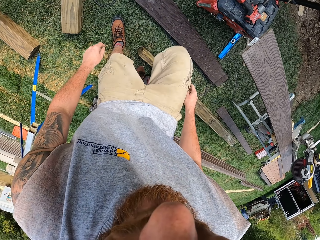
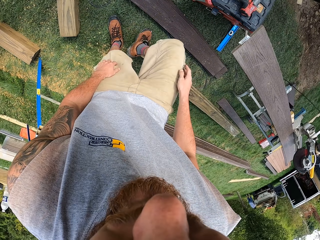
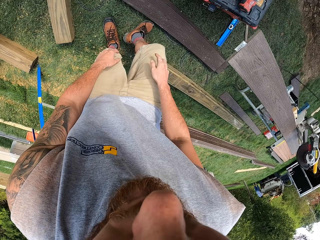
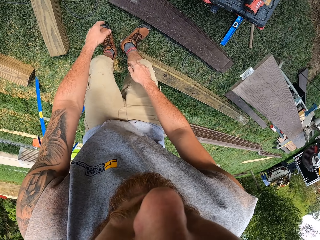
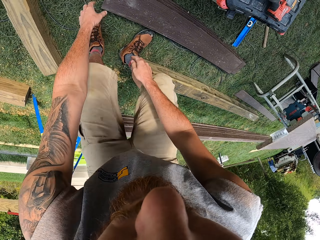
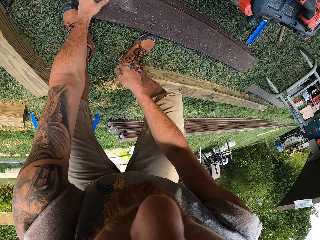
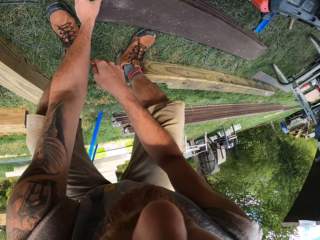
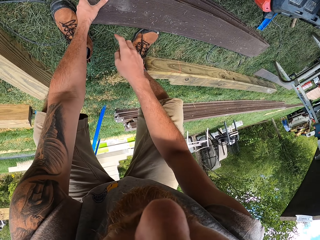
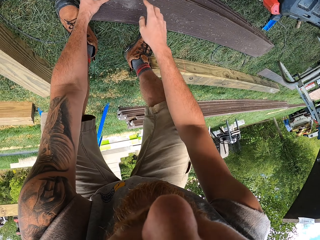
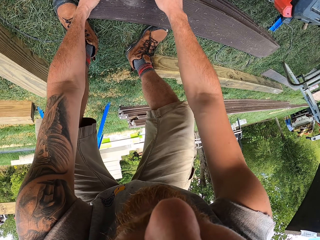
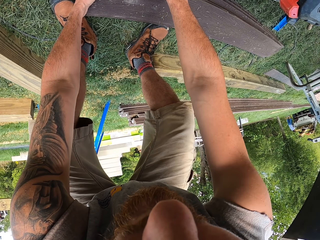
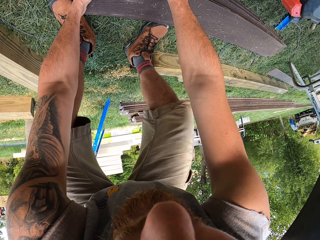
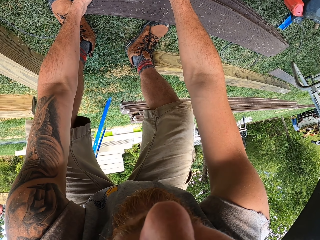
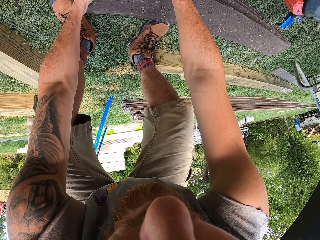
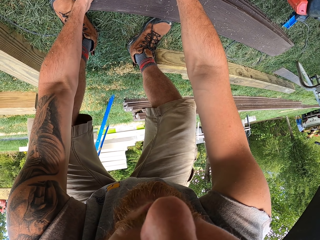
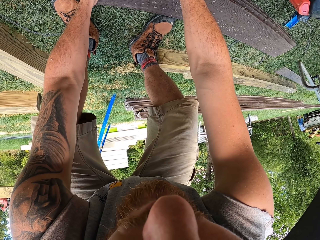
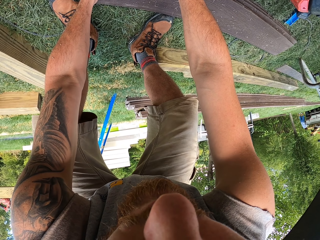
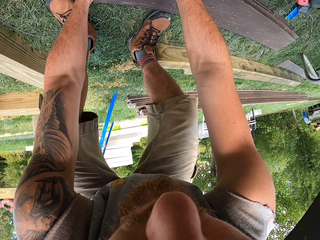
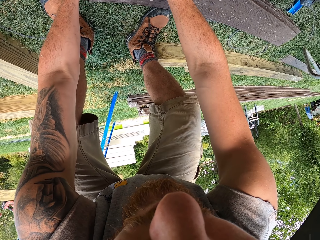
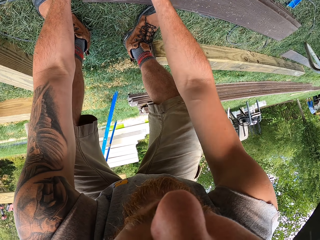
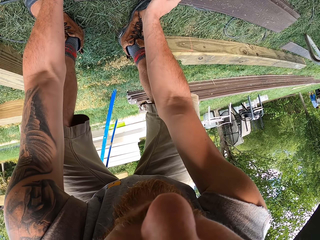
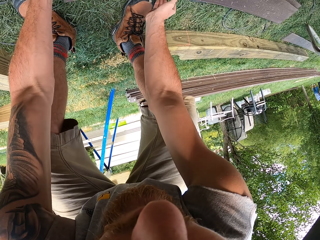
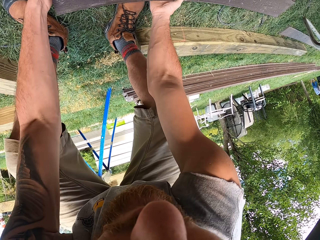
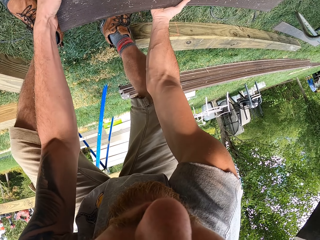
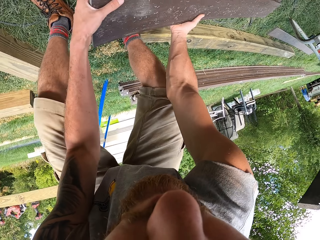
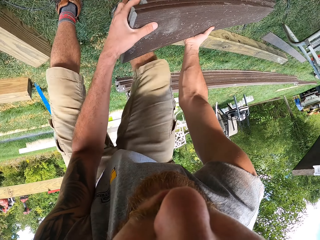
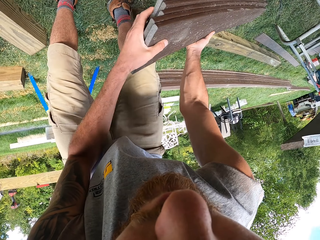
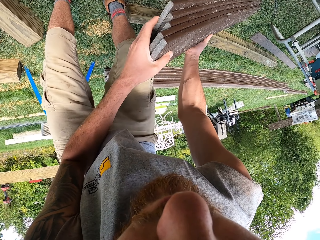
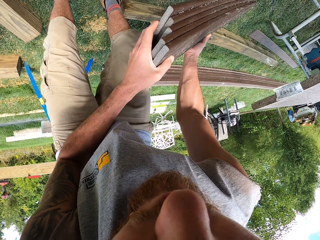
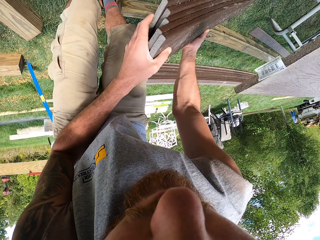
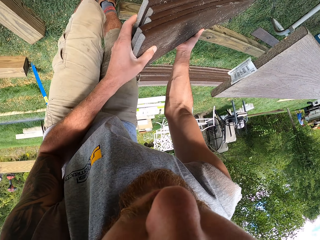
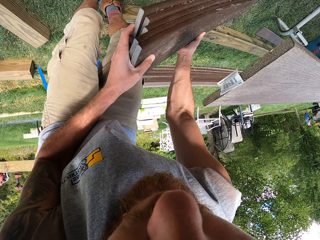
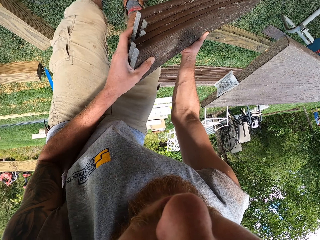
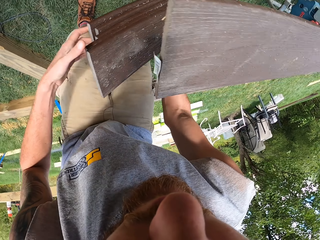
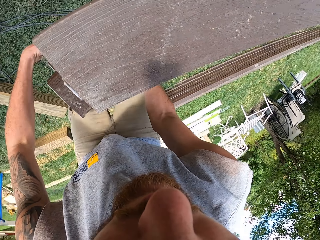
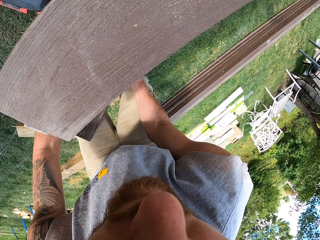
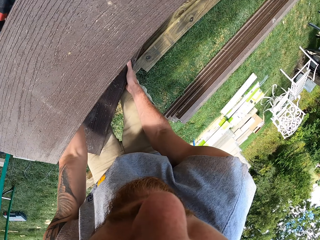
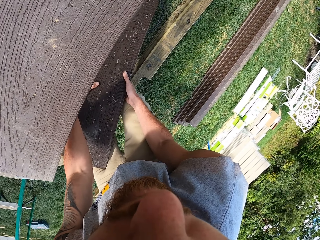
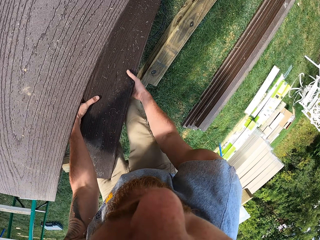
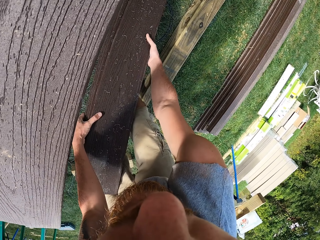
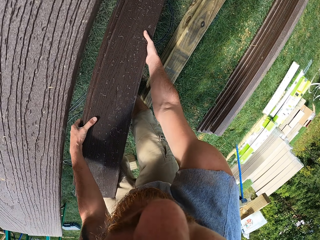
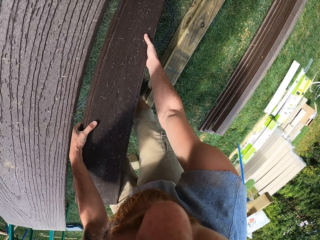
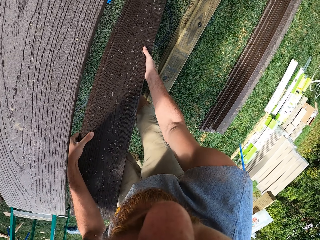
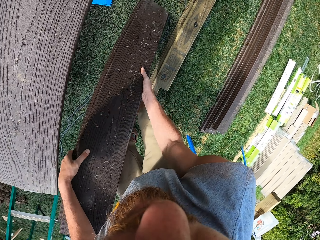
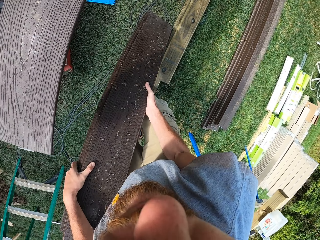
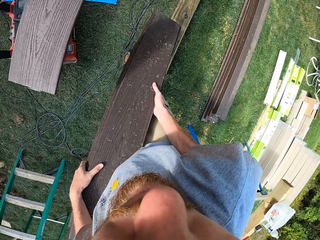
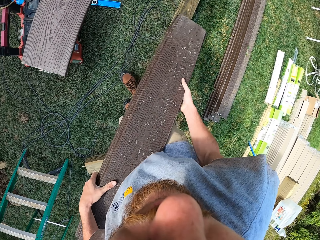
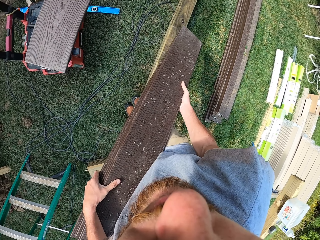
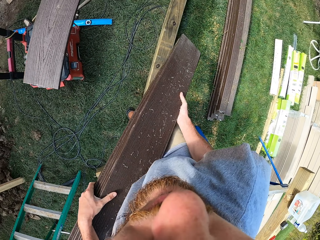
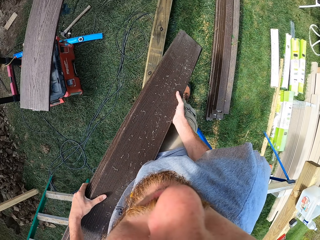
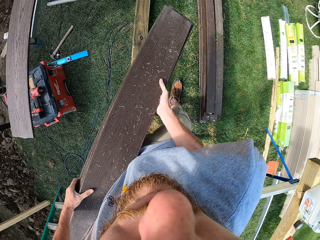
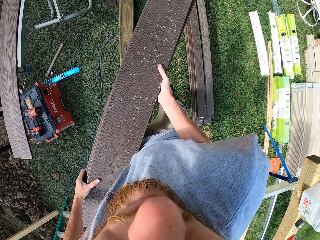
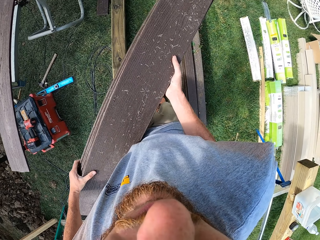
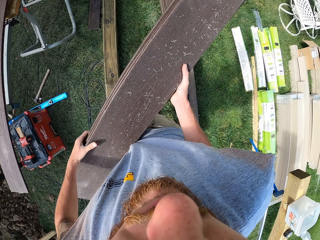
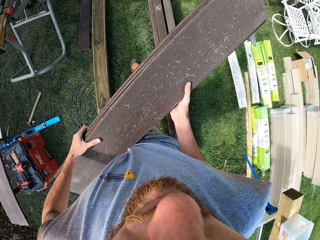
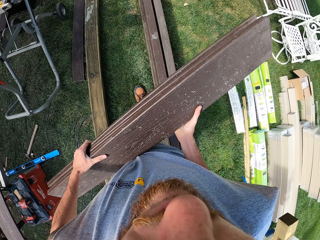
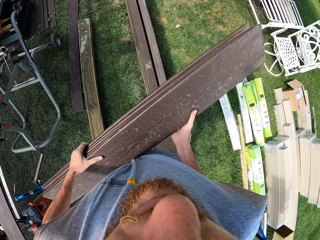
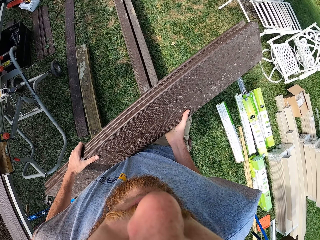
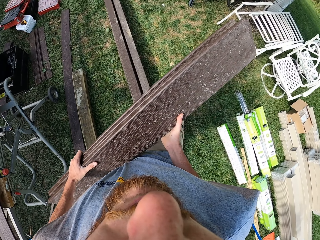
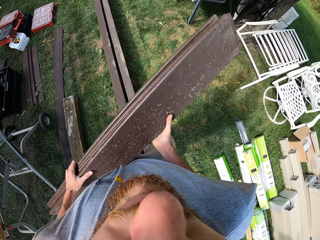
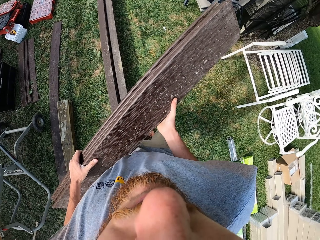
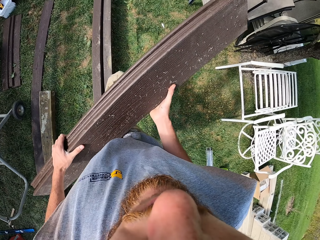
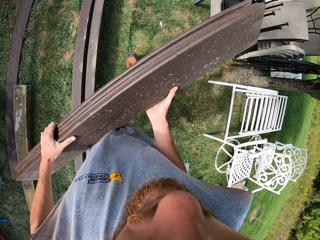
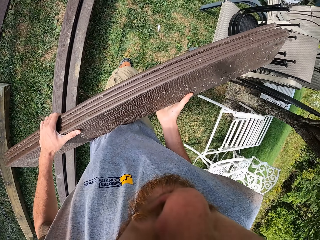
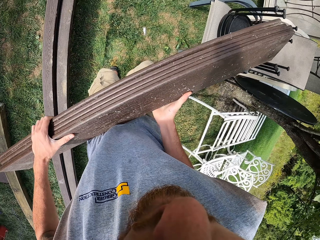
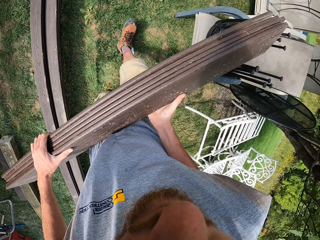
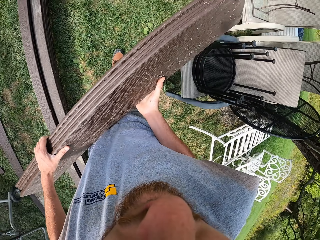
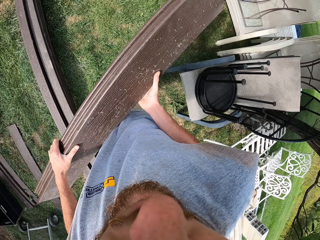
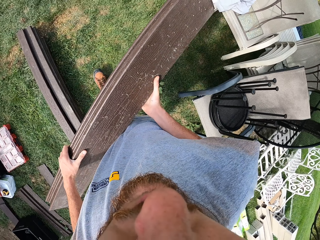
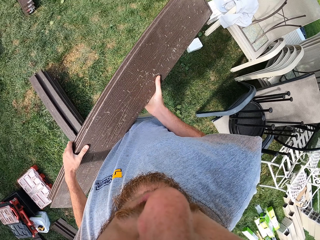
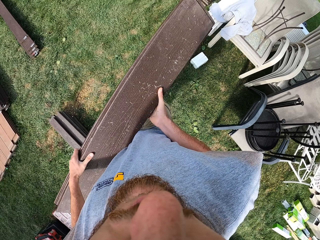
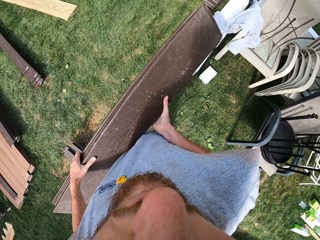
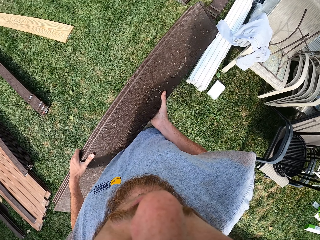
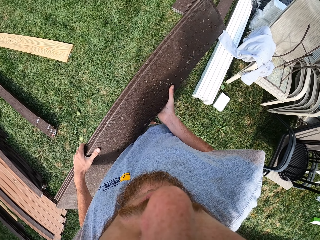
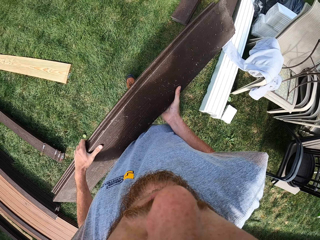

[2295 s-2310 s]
The camera wearer picks up some pieces of timber or planks on the ground. They carry the planks around the compound on the hands. They walk with the pieces of timber on the hands.

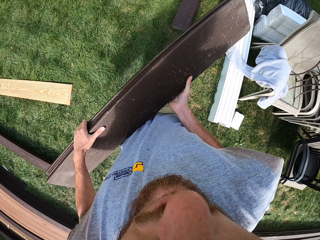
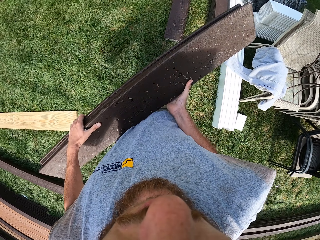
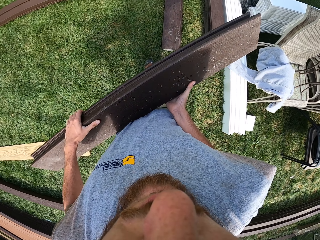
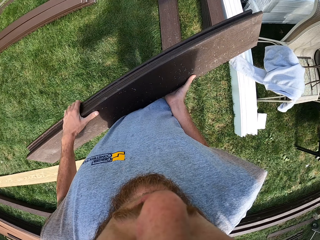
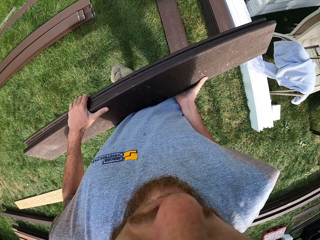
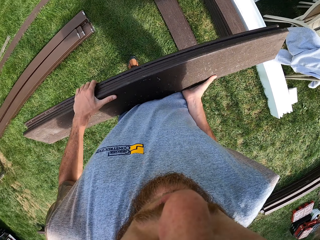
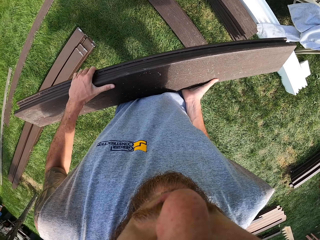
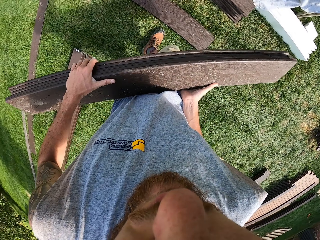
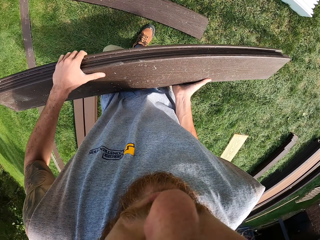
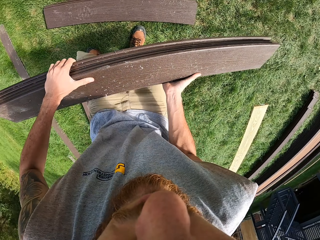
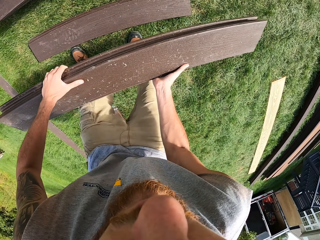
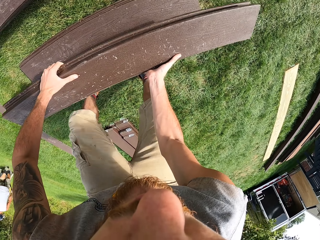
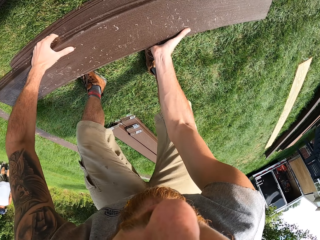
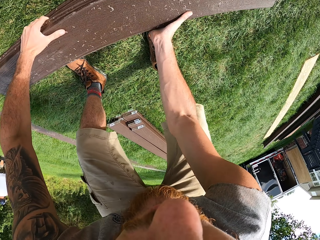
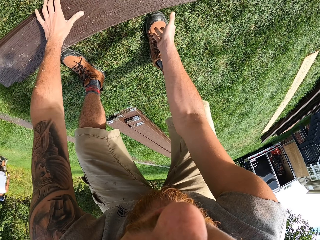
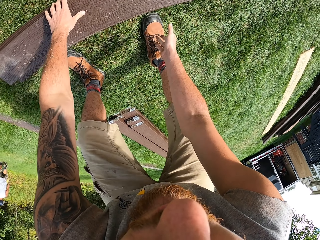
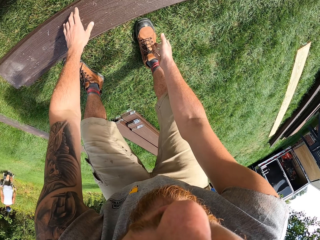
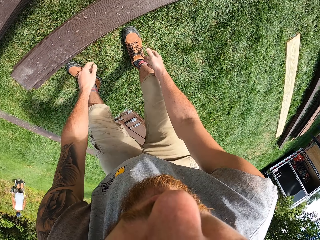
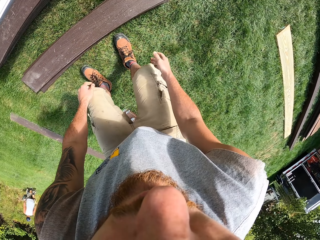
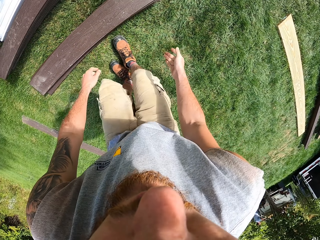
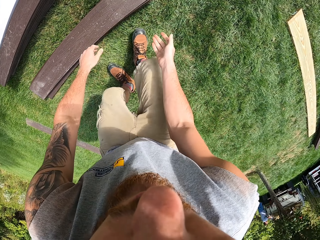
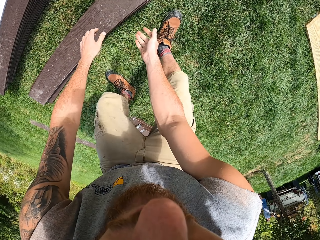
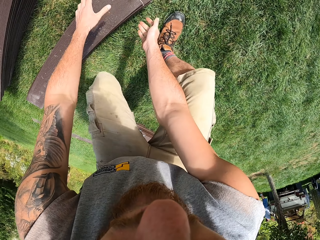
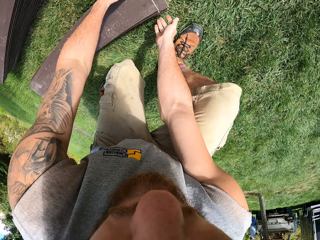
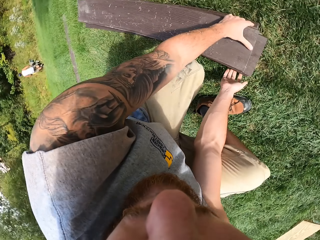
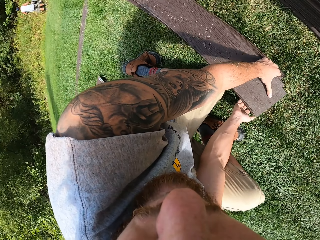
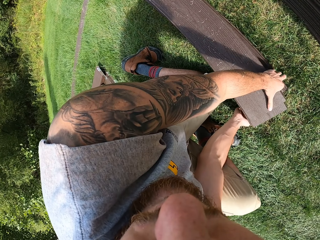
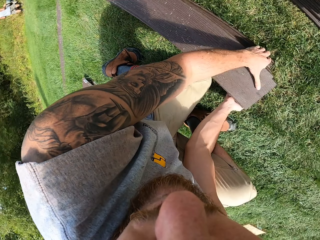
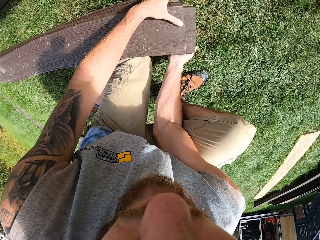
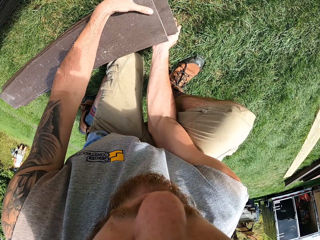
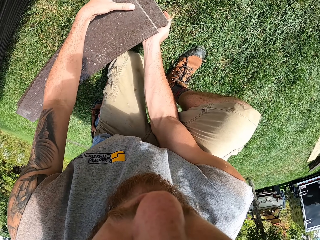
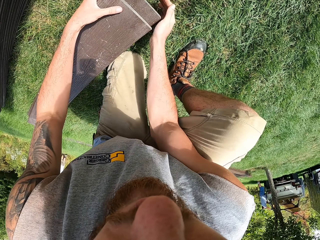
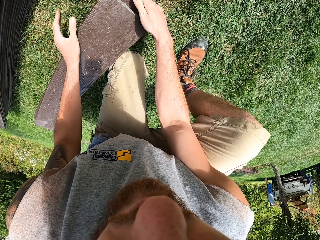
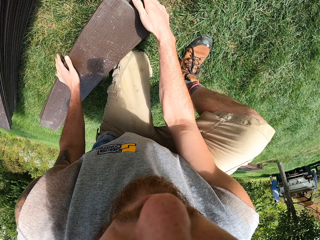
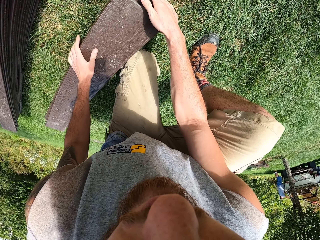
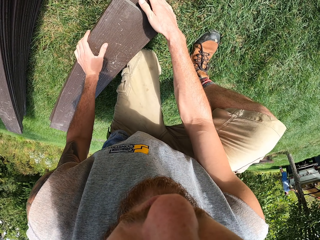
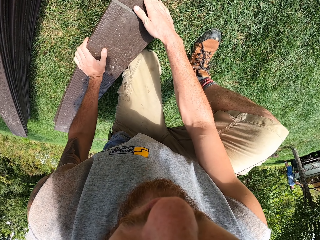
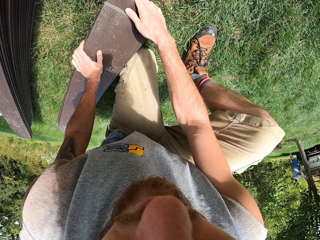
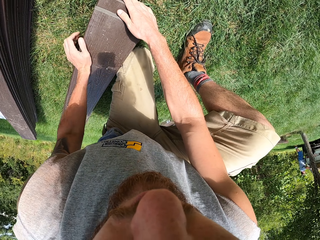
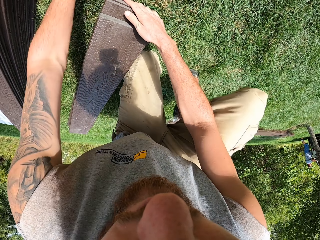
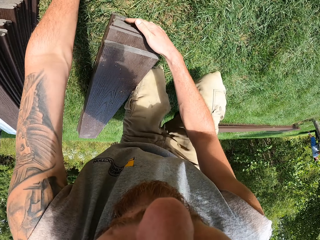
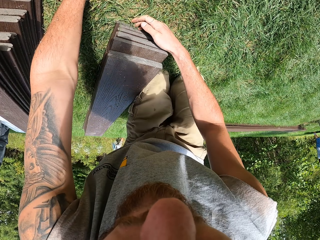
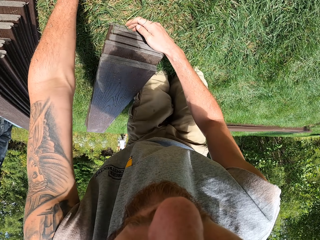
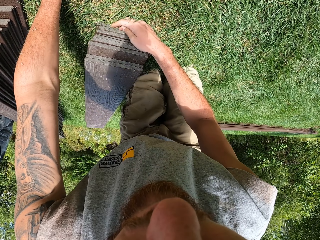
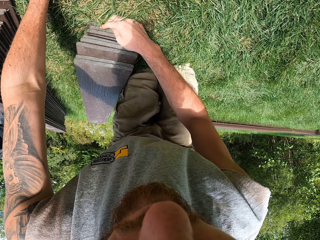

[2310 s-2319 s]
The camera wearer piles the planks or pieces of timber on the other planks on the ground. They balance the pieces of timber. They arrange the planks on the ground.
